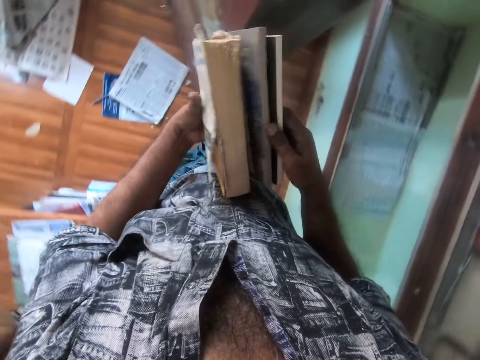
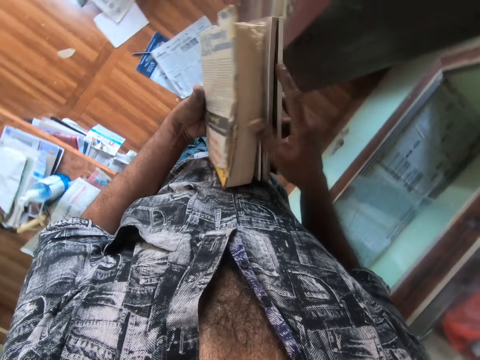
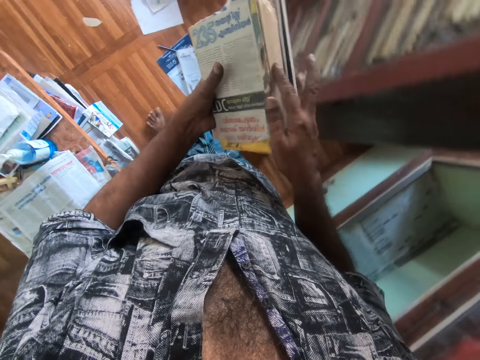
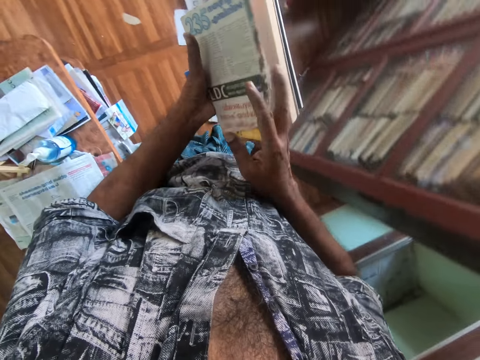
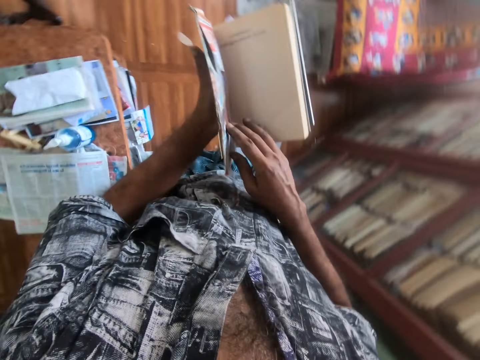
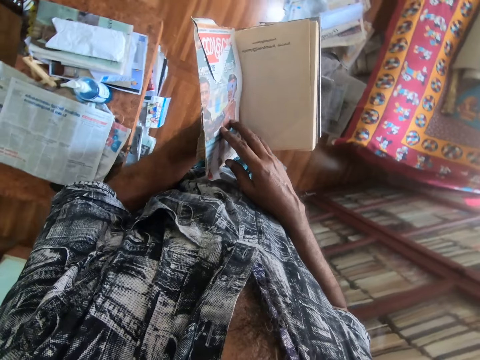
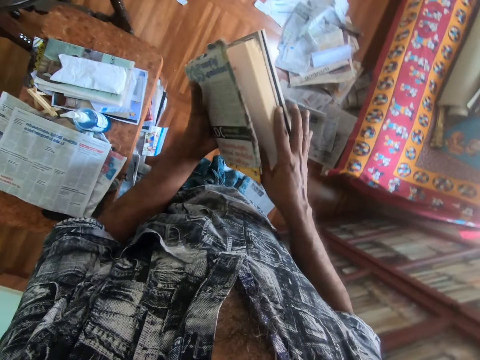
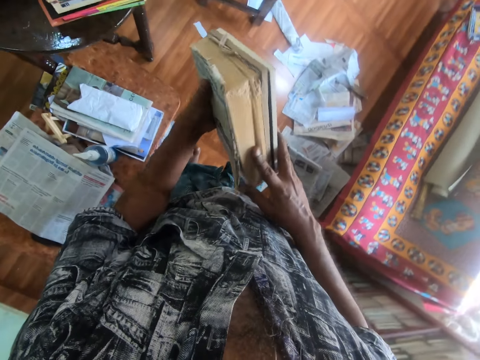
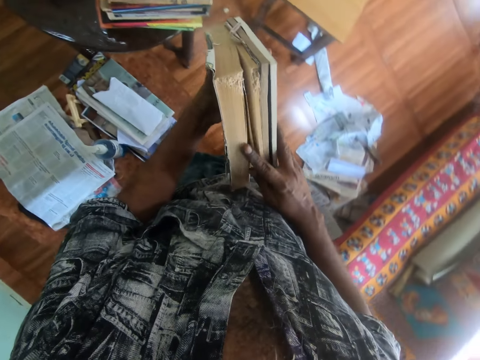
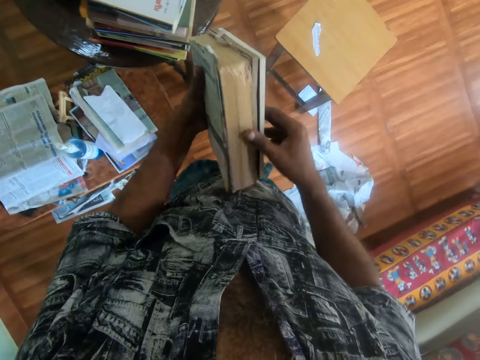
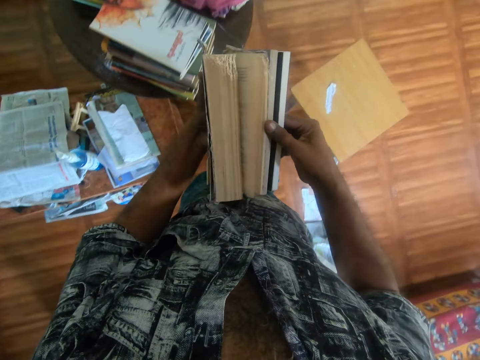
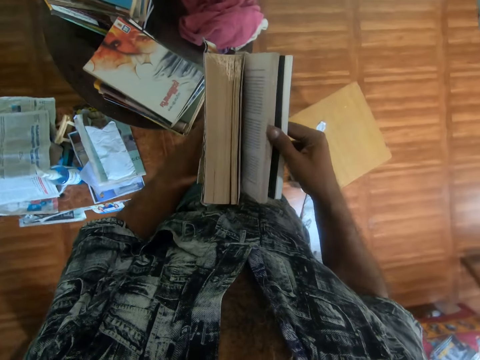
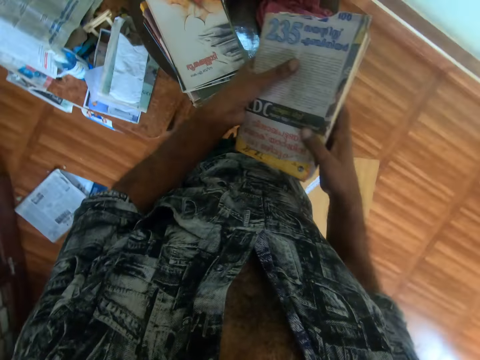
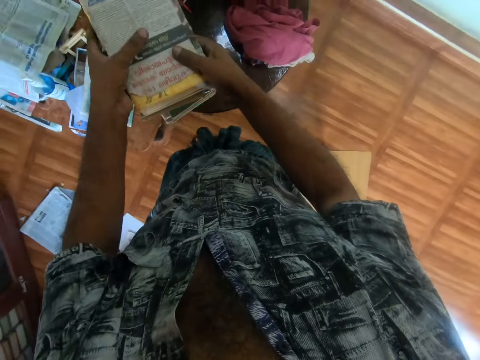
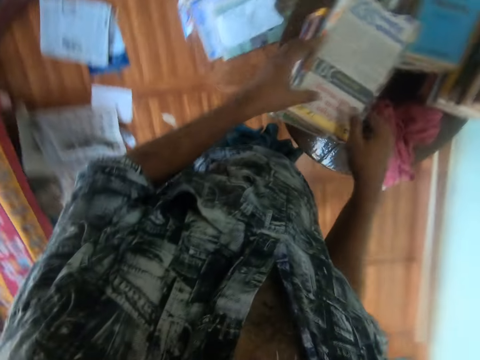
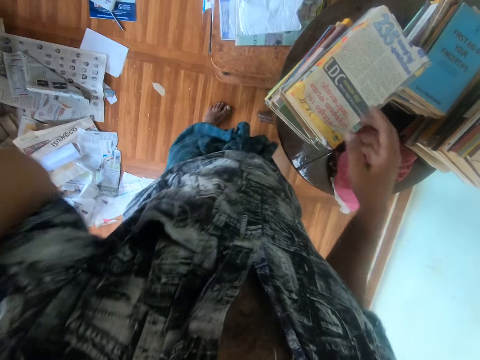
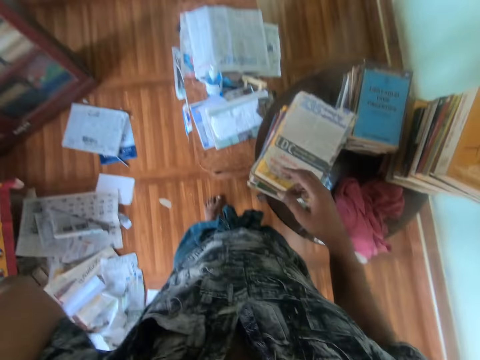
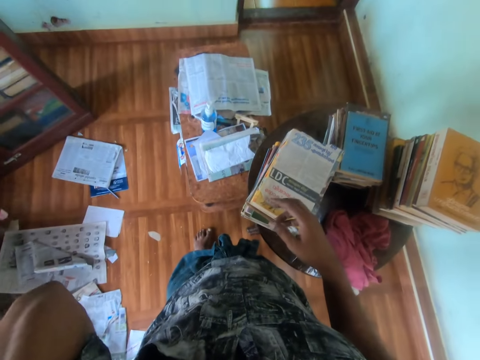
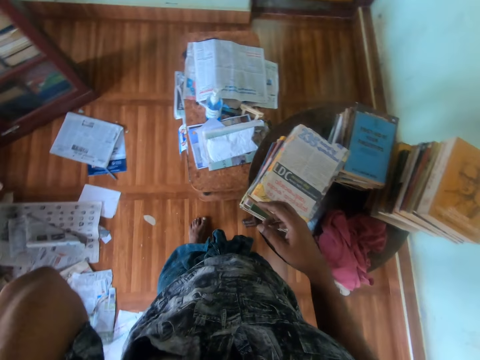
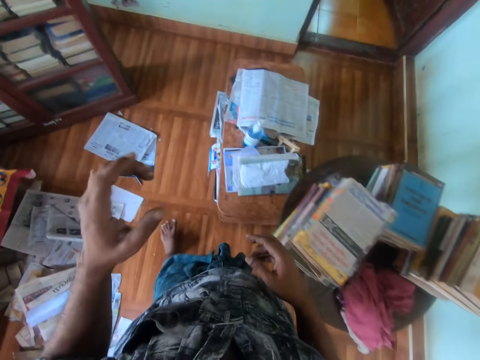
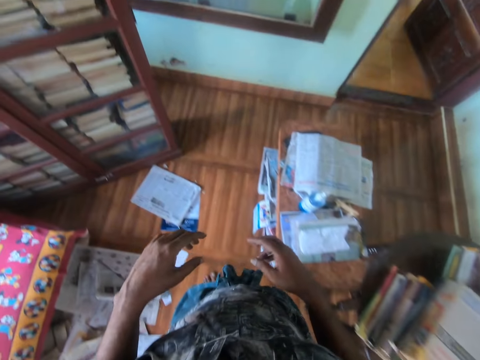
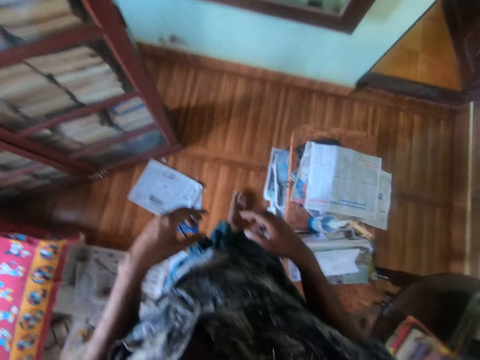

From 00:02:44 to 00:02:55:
The camera wearer flips through the book in his left hand with his right hand. He sorts the books. He opens a book. He drops the books in his hands on the table. He raises his left hand to his face. He adjusts a camera.

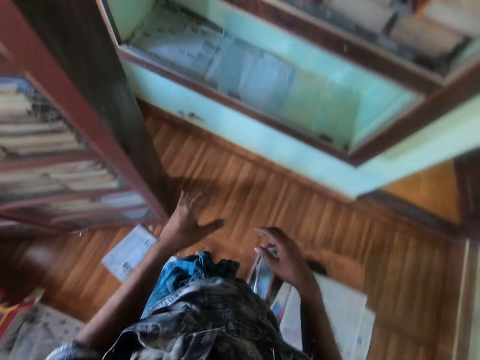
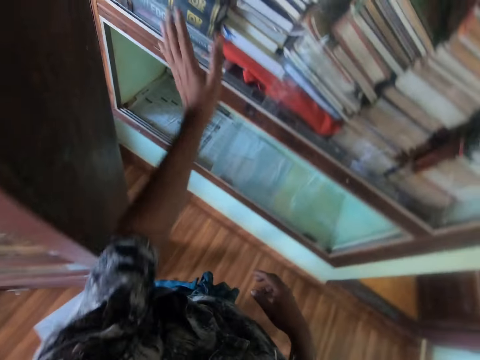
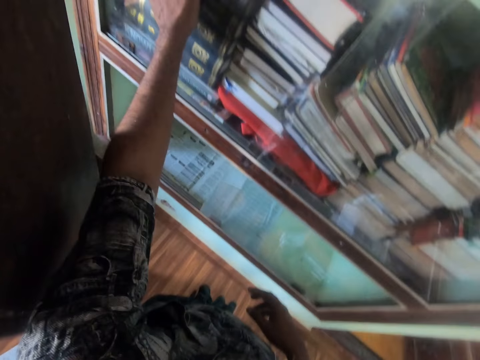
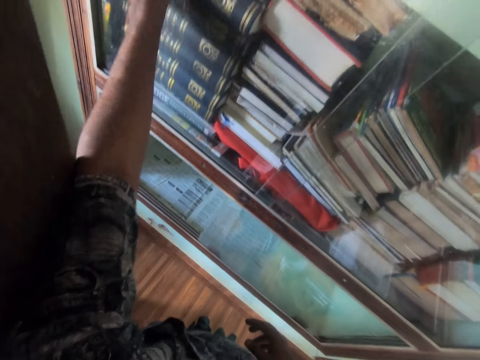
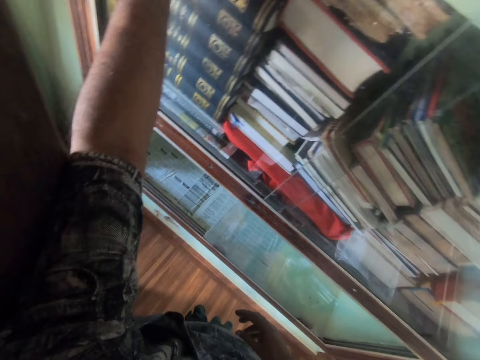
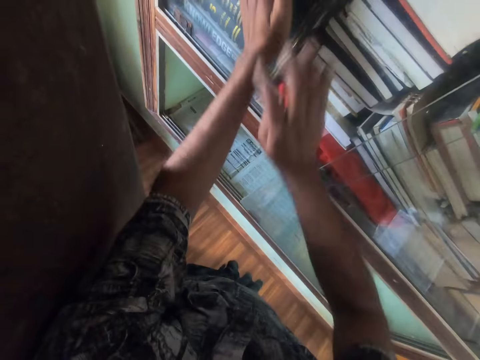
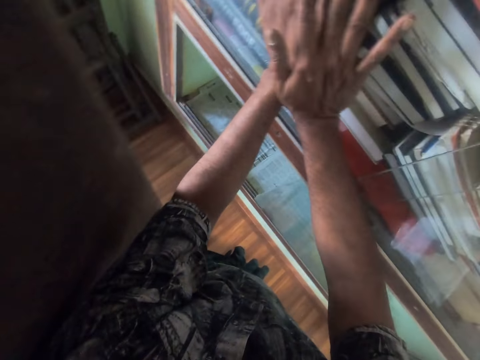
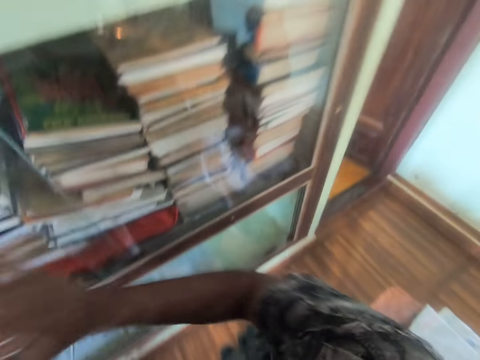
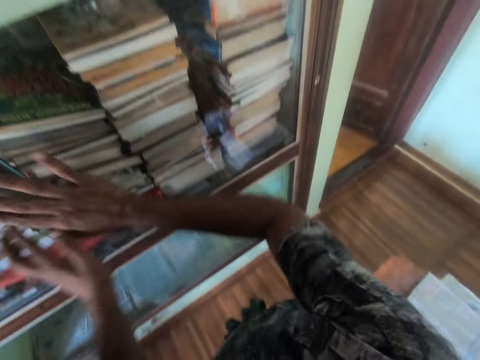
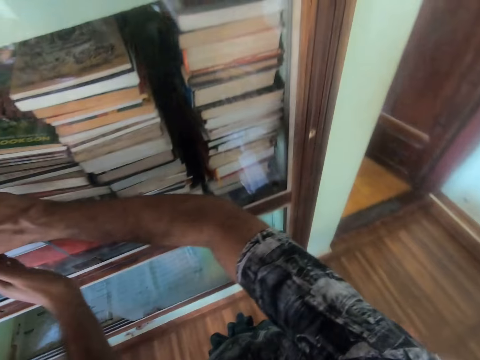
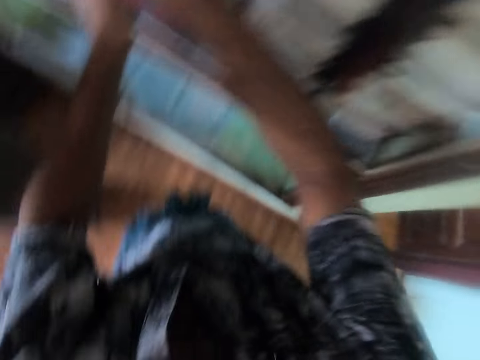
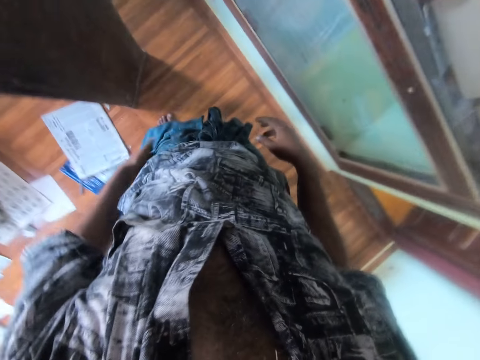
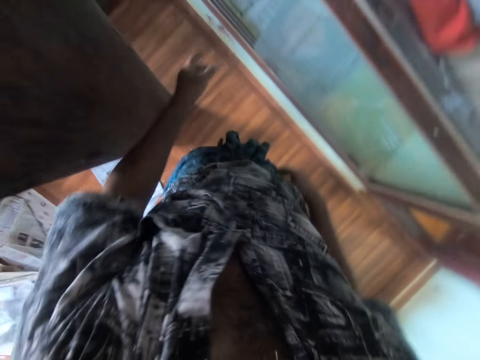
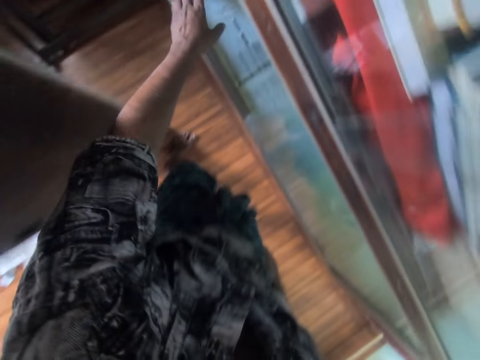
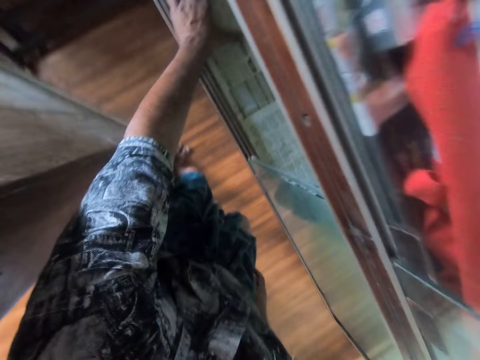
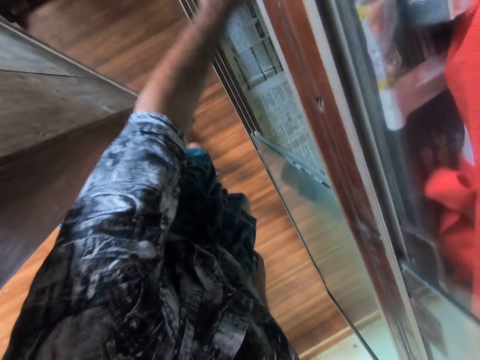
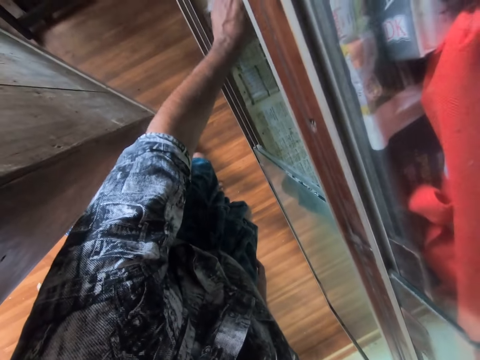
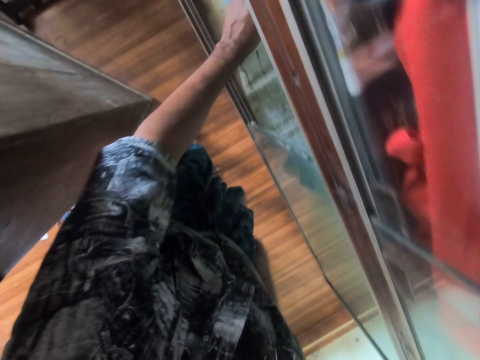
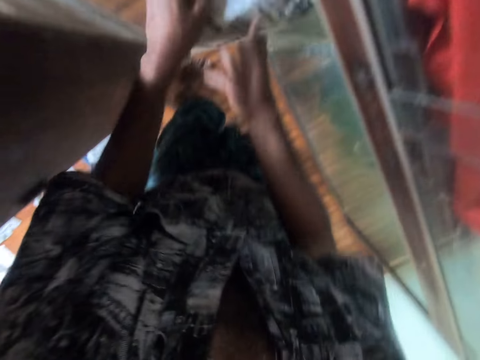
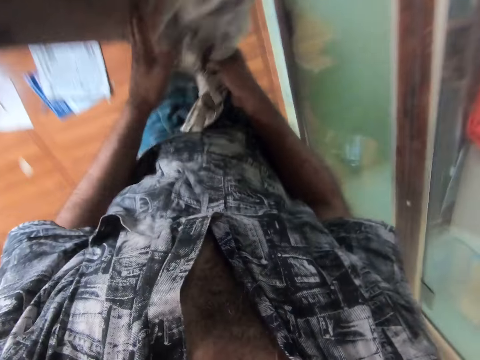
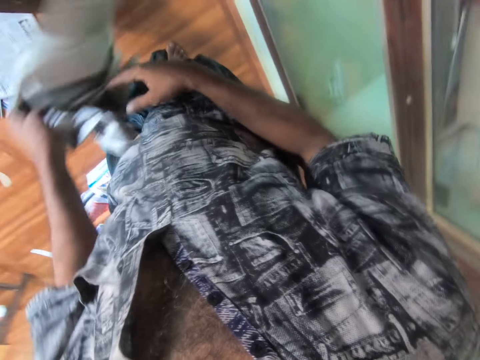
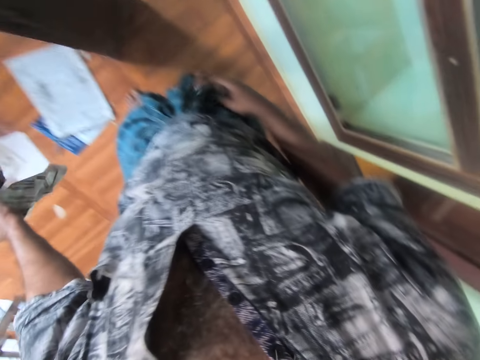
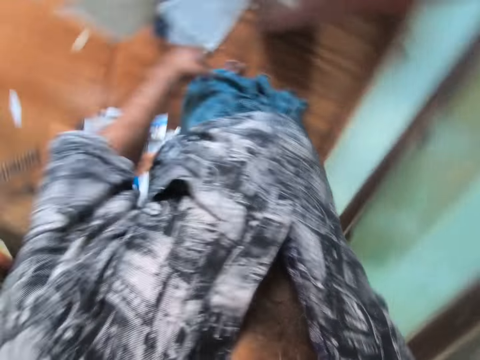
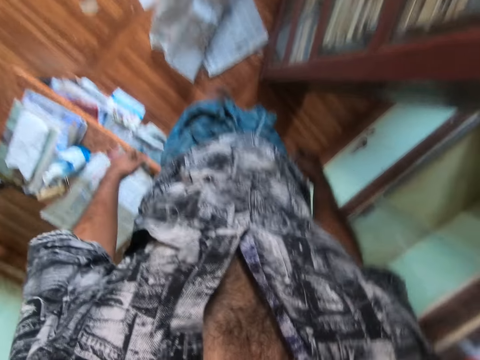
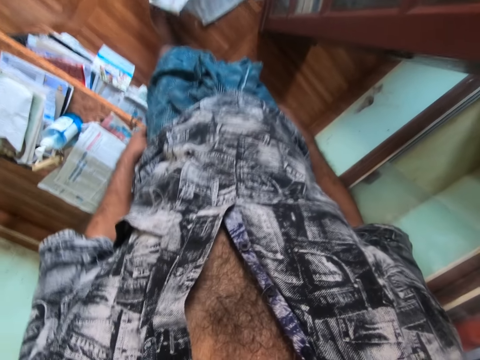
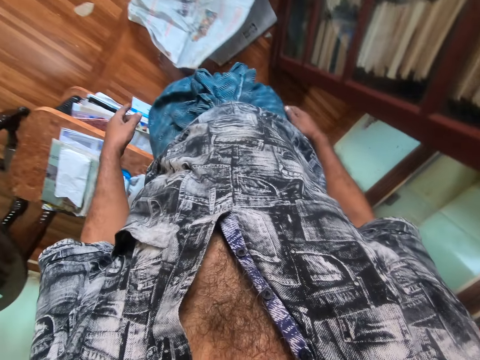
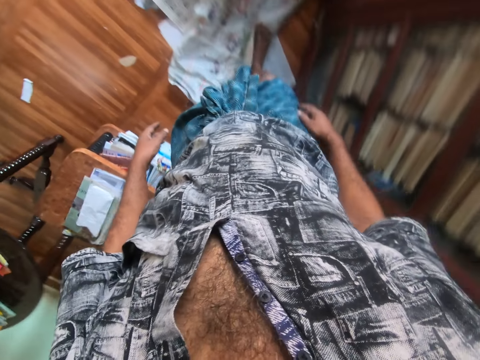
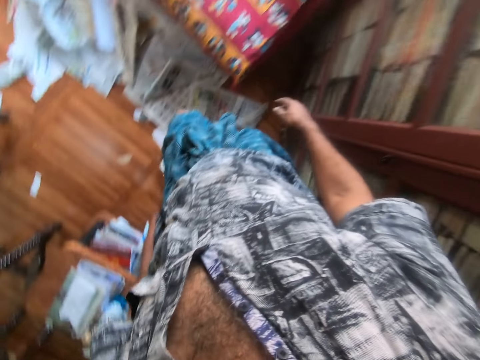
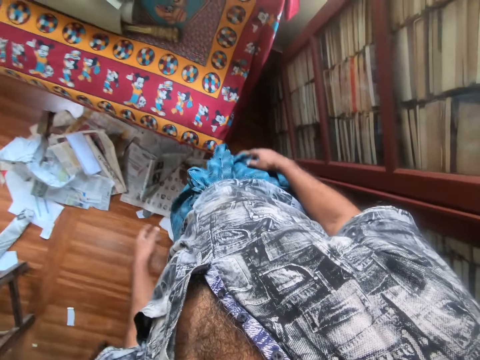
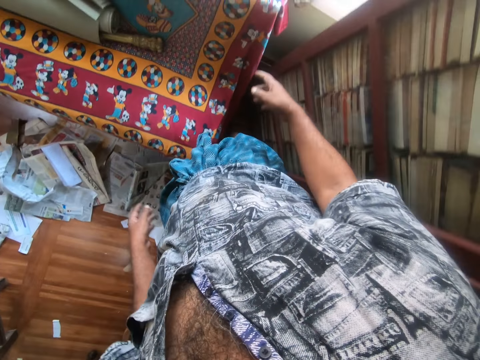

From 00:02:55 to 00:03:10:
The camera wearer places his left hand on the glass. He moves a hand on the glass. He places both hands on the glass. He holds the glass with his hands. He removes a paper or newspaper from the shelf with his left hand. He places his right hand on the paper in his left hand. He squeezes the newspaper, puts down the newspaper and steps on the newspaper.
